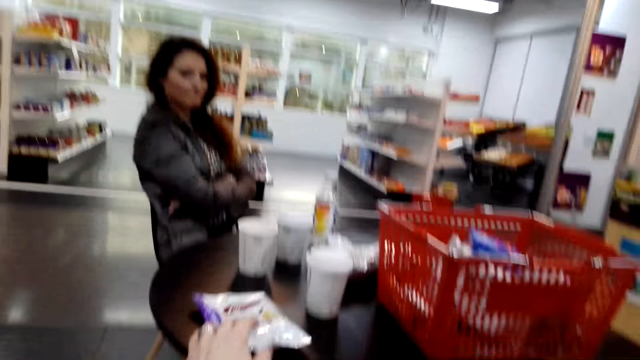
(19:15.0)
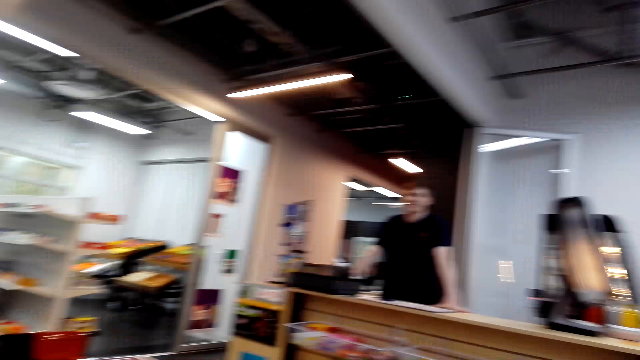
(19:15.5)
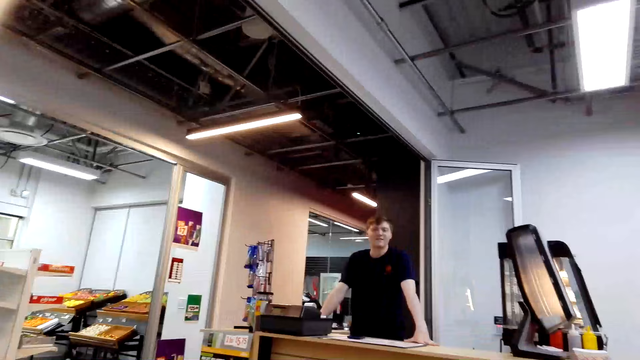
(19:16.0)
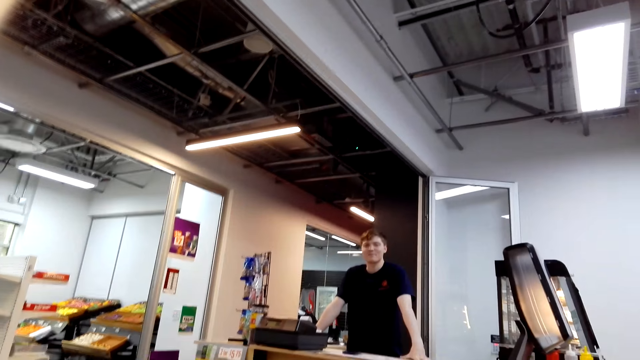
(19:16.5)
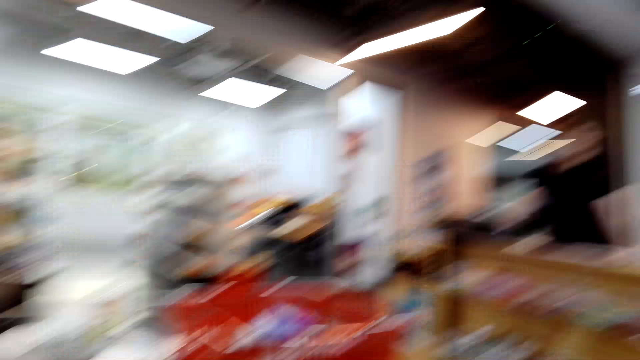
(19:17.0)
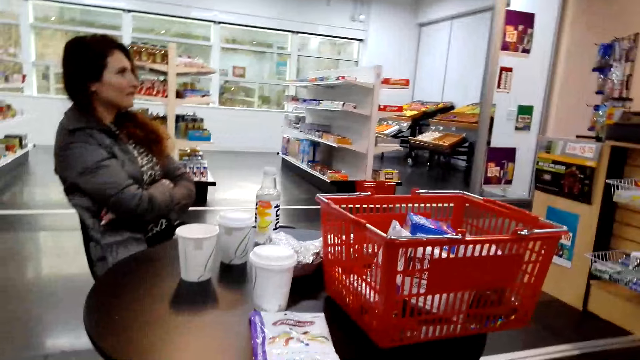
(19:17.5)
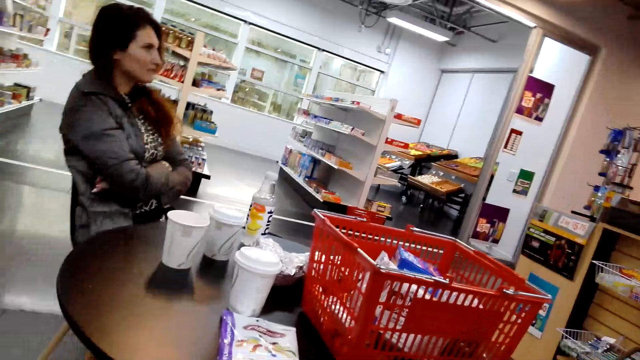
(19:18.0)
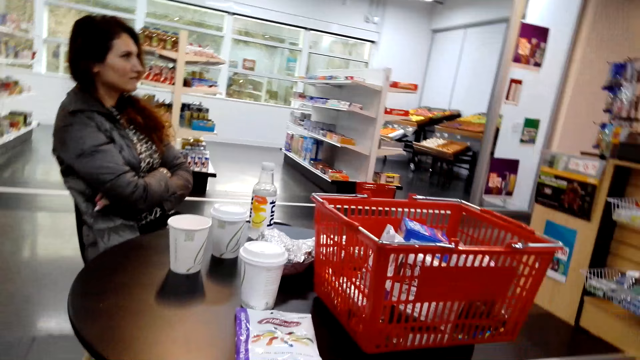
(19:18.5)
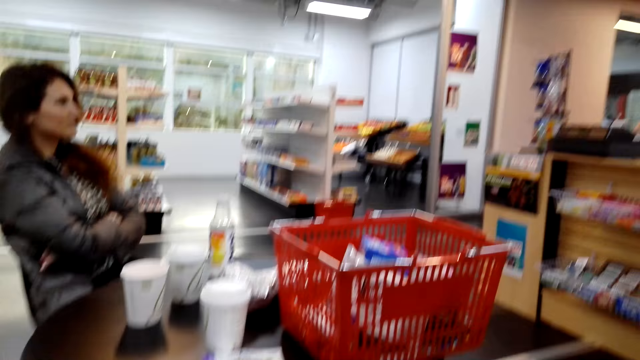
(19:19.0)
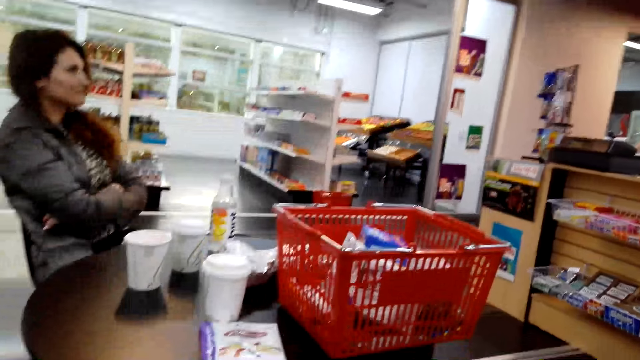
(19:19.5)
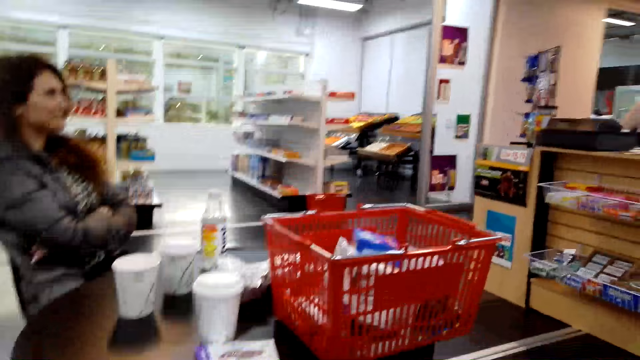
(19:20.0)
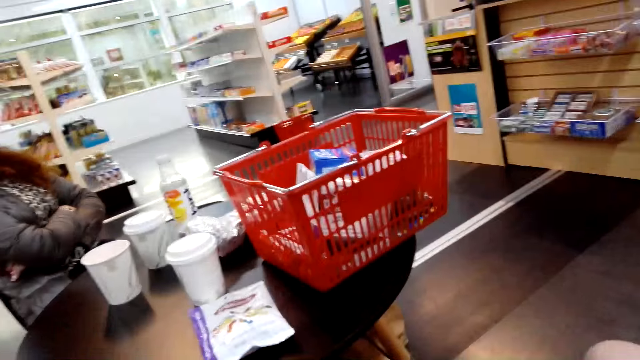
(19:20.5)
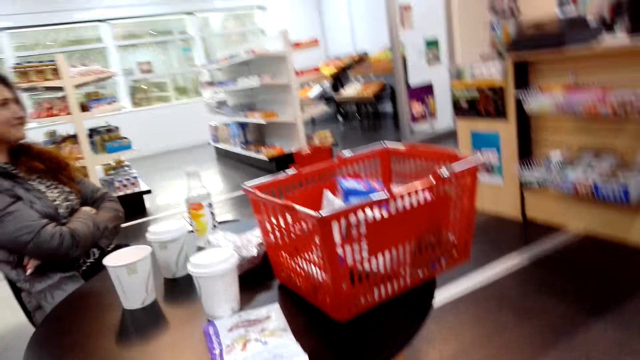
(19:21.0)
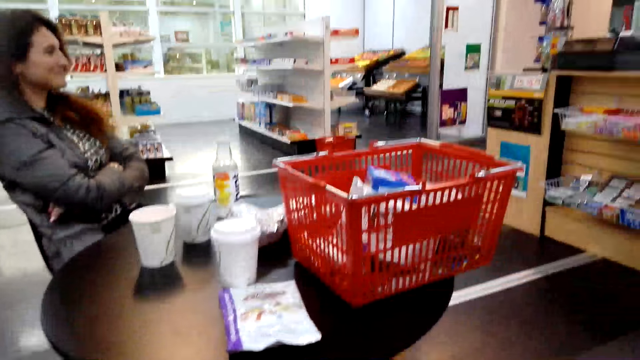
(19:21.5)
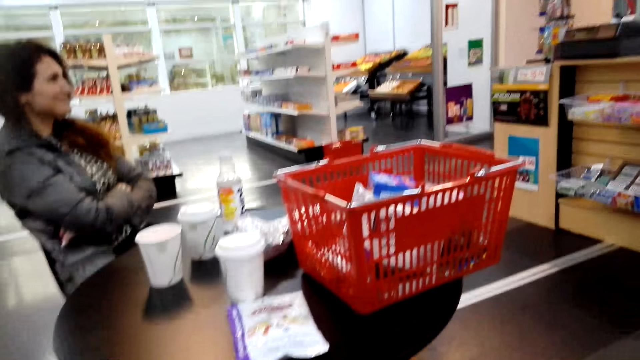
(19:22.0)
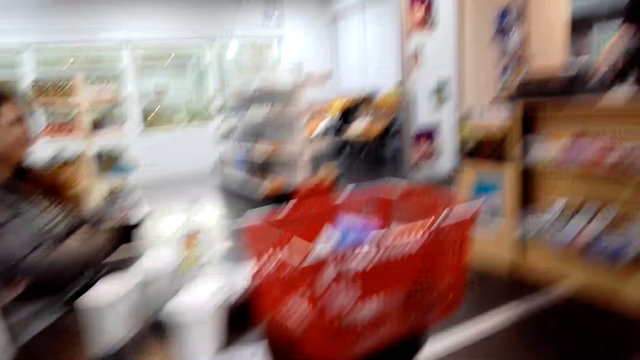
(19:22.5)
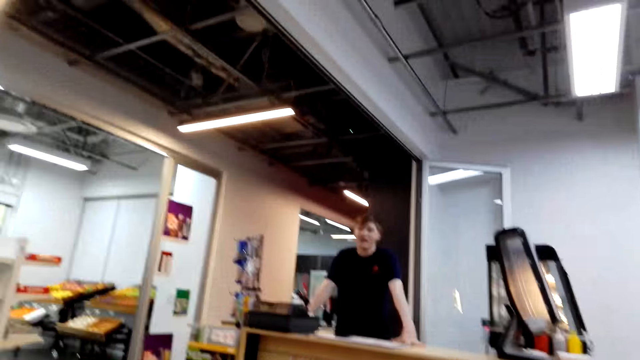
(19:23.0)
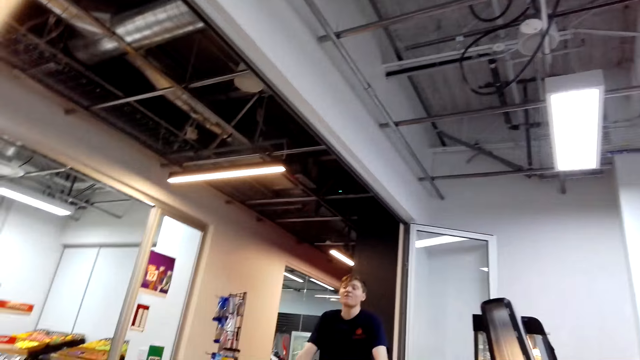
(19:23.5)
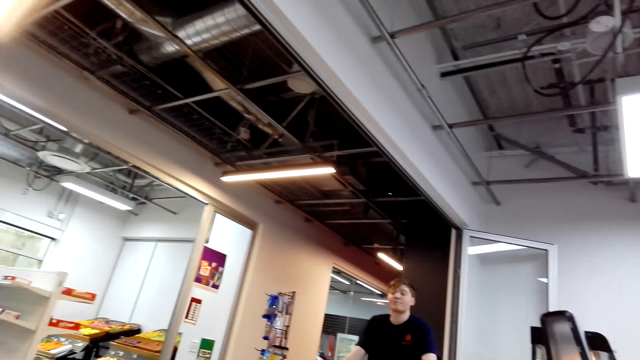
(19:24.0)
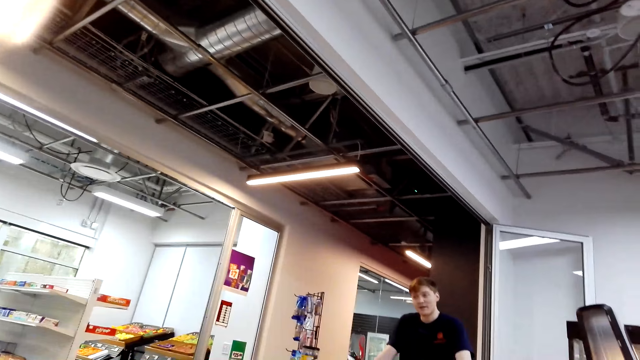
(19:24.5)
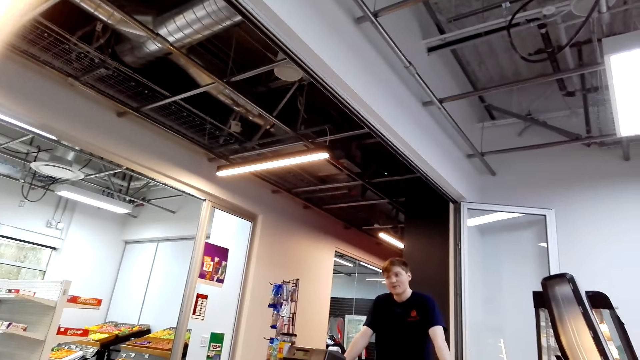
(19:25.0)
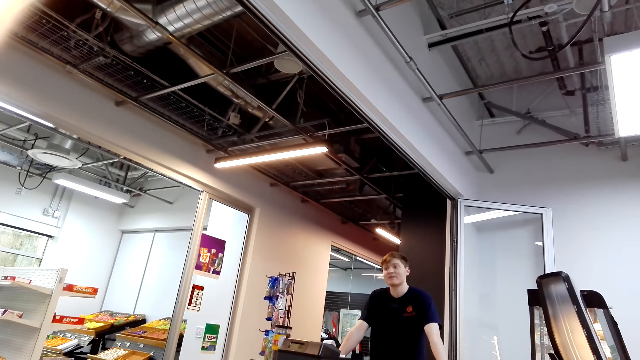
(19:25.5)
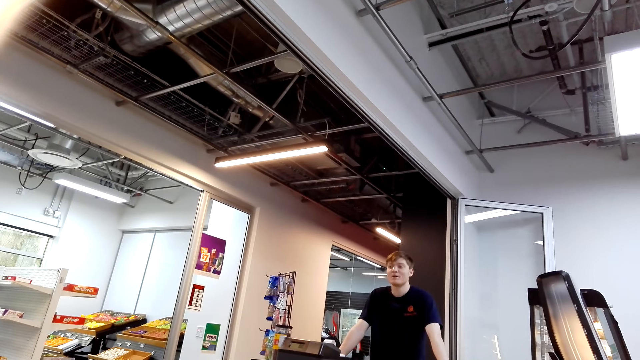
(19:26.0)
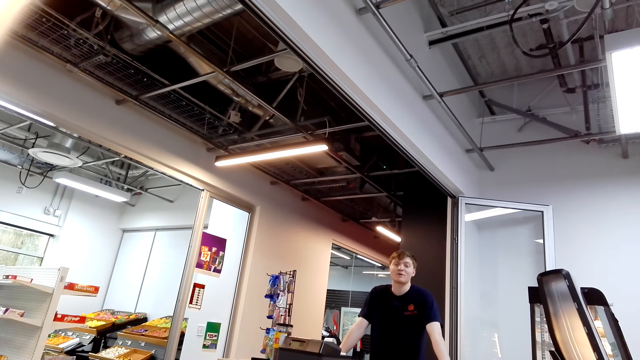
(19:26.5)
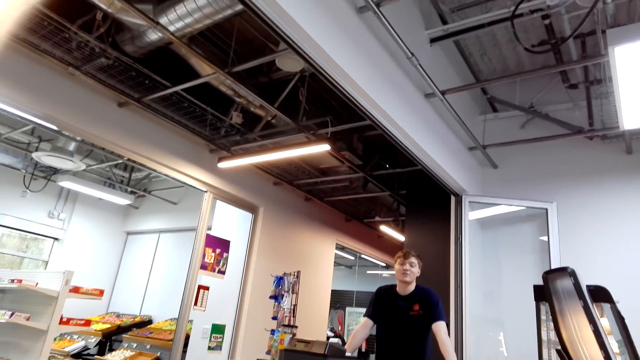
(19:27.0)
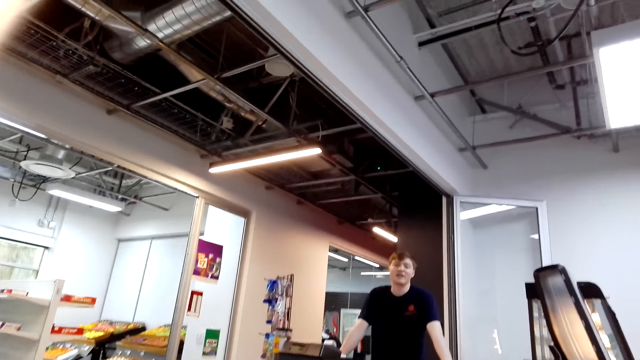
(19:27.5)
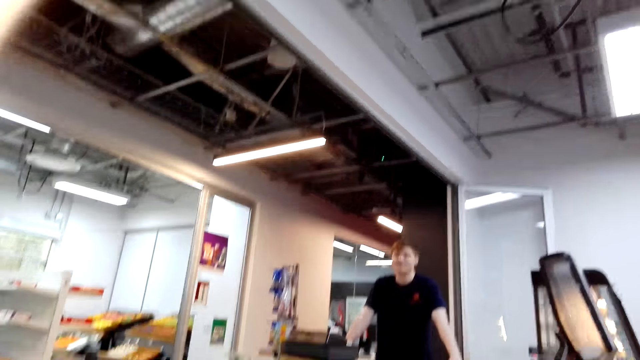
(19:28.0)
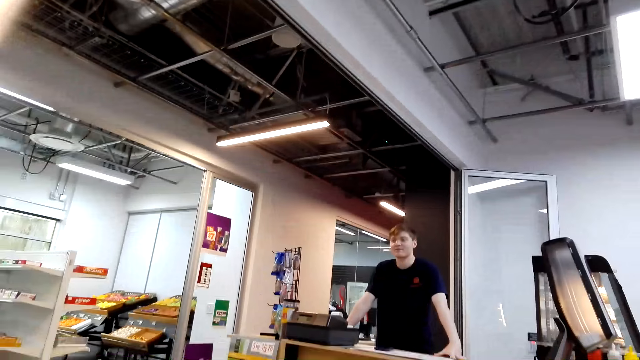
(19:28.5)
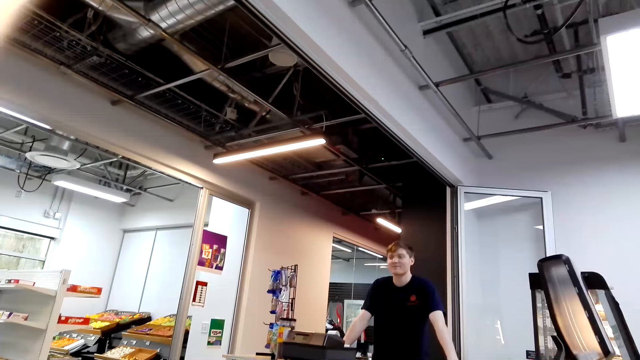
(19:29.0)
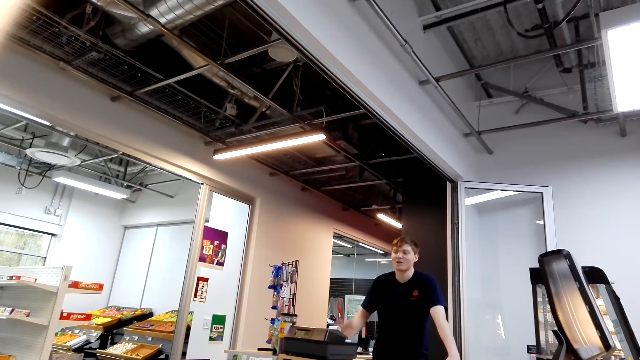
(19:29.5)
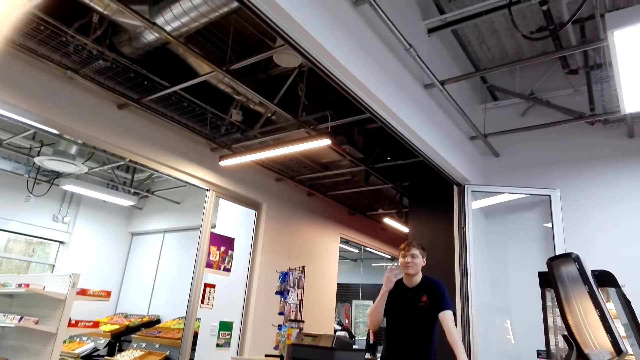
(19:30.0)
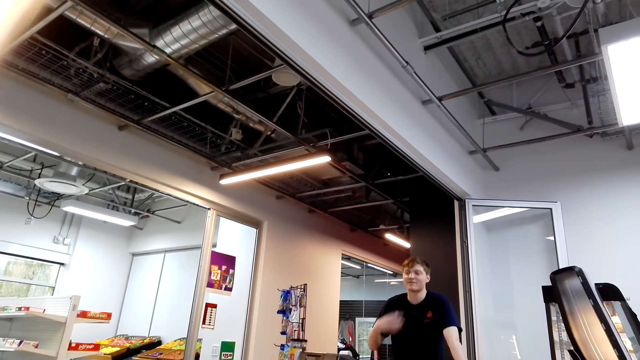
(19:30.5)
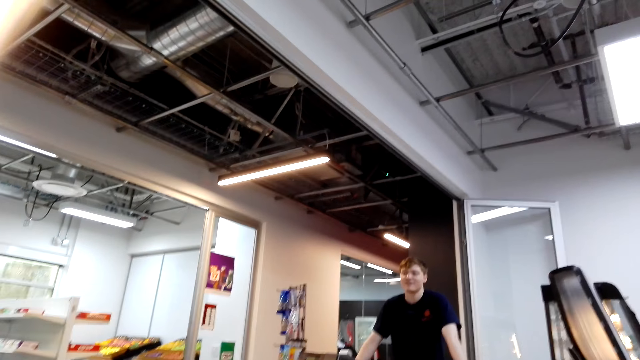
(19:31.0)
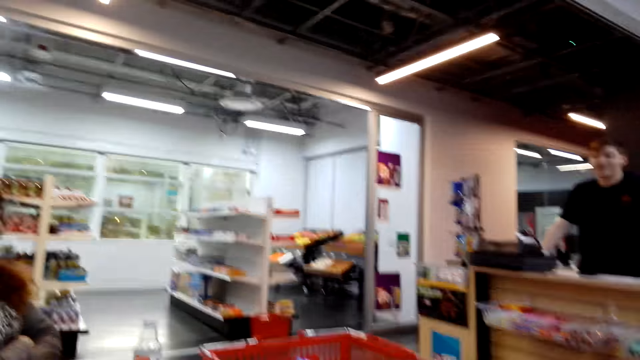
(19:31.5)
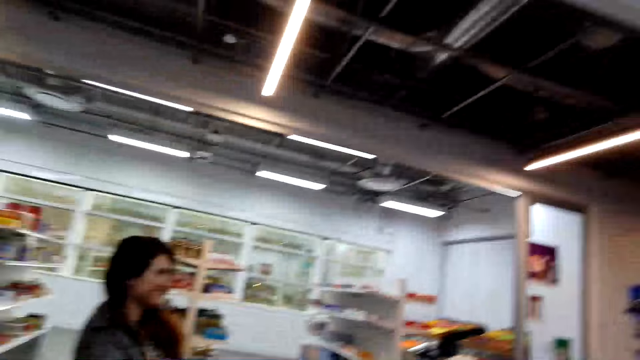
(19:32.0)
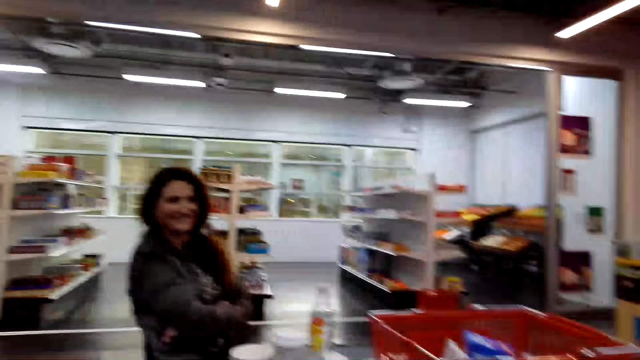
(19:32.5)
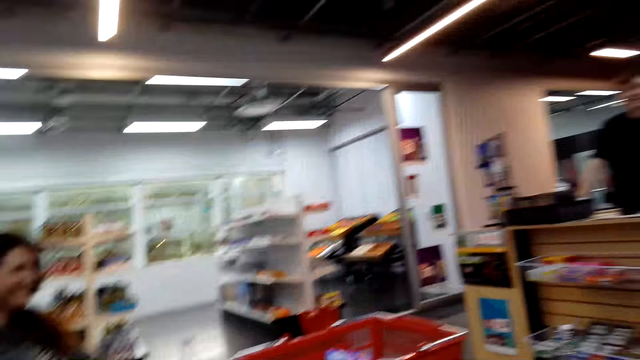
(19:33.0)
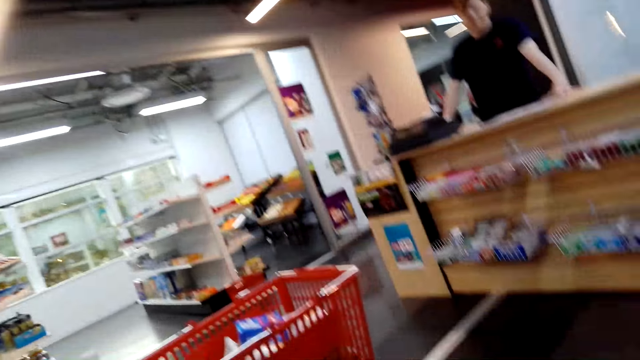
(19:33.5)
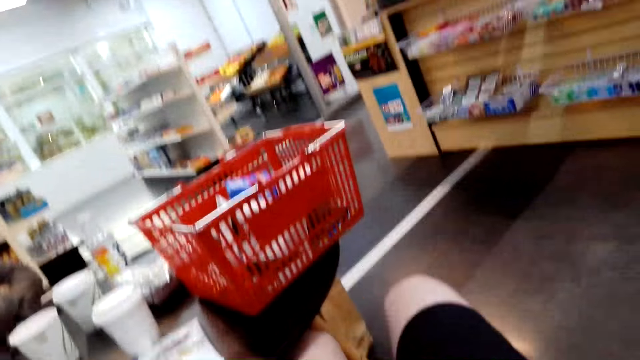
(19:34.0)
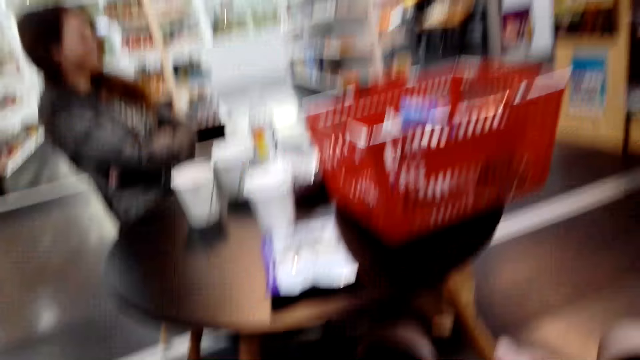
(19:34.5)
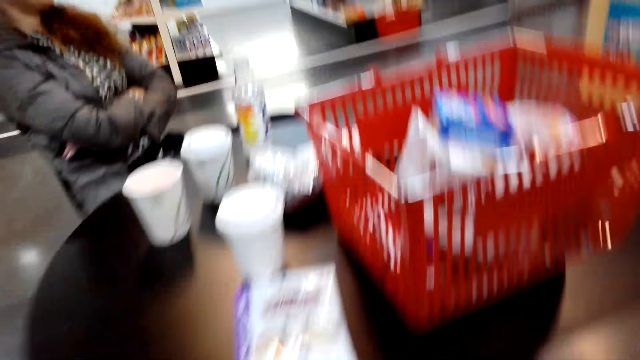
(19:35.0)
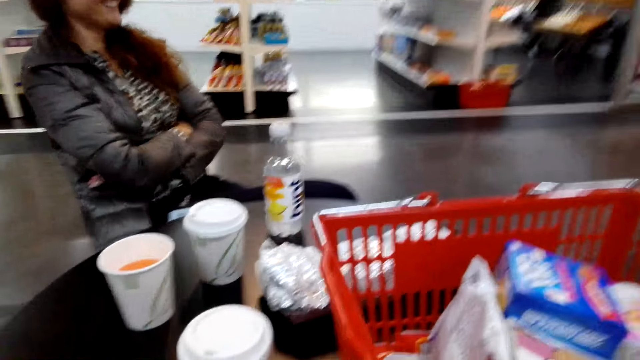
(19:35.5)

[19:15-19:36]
The cashier speaks to the camera wearer. The camera wearer moves the hand on the packet of something. They speak to the cashier. The cashier speaks to the camera wearer. A woman speaks to the cashier. The cashier speaks to the camera wearer and the woman. A person moves the hand to the face and moves the hand down. The camera wearer laughs, looks at the woman and looks at the cashier.
